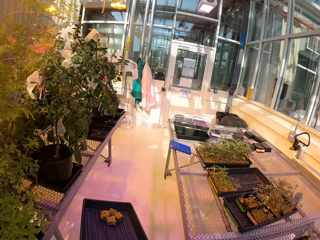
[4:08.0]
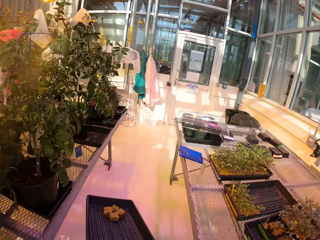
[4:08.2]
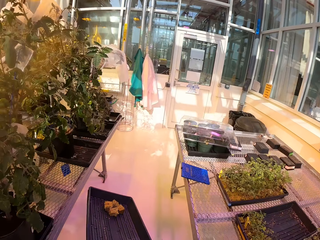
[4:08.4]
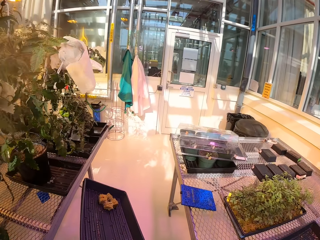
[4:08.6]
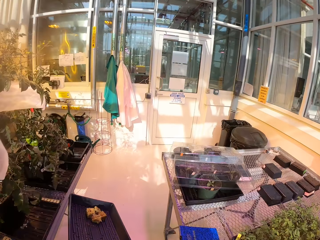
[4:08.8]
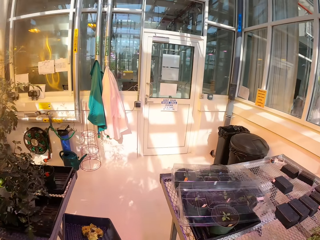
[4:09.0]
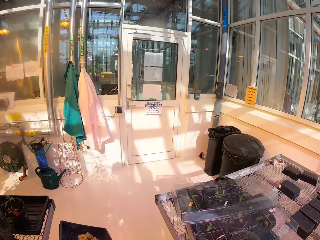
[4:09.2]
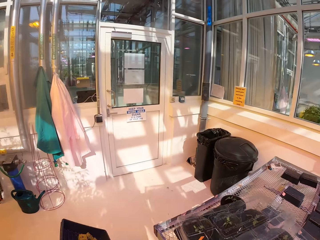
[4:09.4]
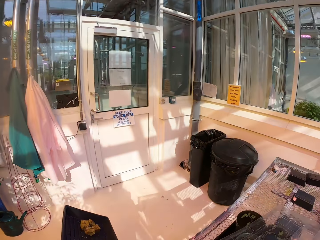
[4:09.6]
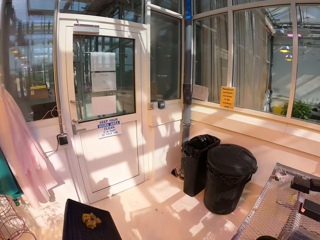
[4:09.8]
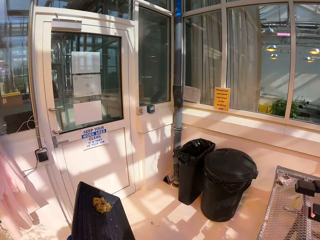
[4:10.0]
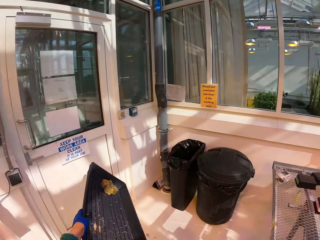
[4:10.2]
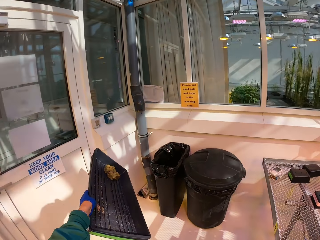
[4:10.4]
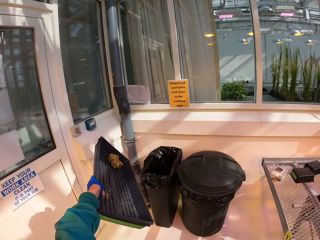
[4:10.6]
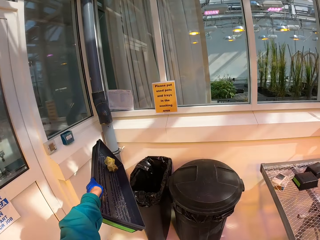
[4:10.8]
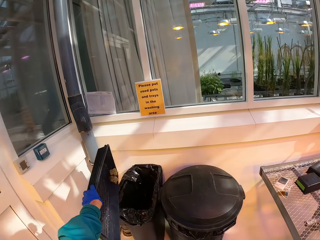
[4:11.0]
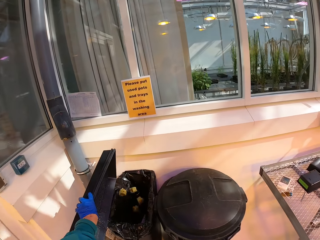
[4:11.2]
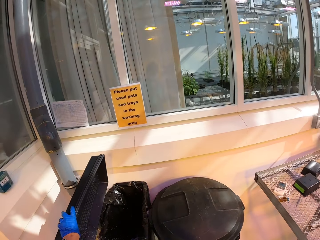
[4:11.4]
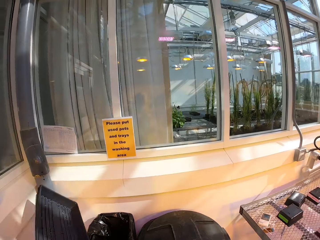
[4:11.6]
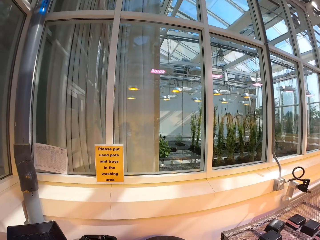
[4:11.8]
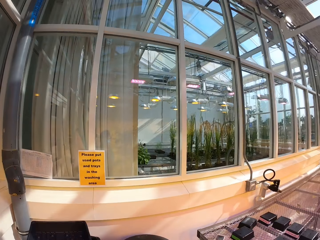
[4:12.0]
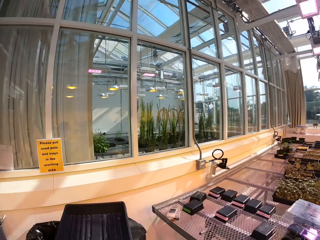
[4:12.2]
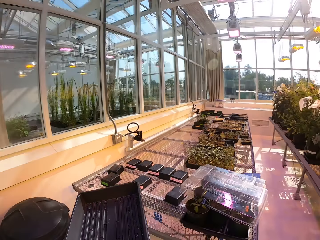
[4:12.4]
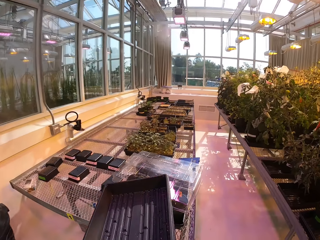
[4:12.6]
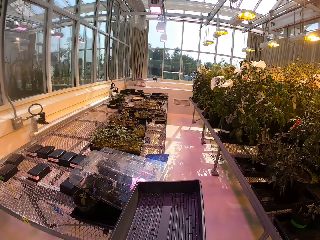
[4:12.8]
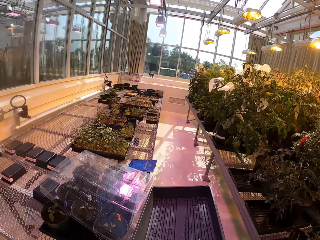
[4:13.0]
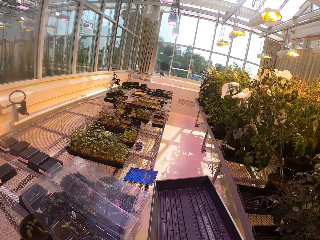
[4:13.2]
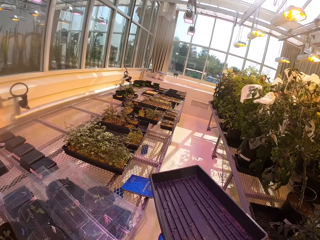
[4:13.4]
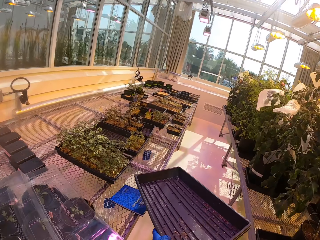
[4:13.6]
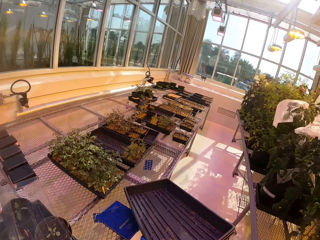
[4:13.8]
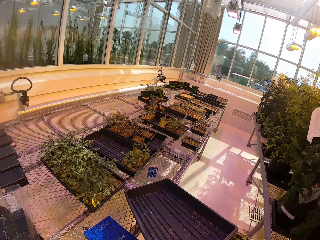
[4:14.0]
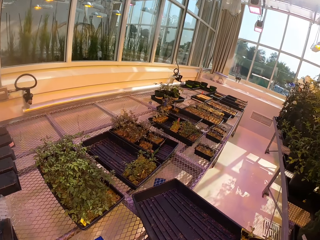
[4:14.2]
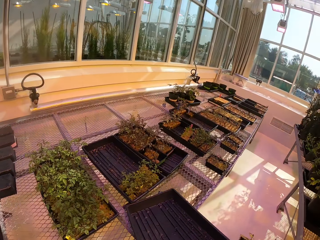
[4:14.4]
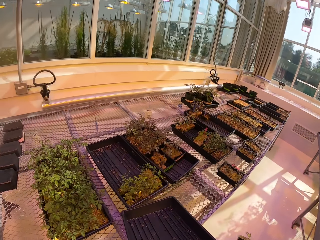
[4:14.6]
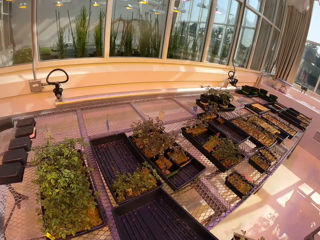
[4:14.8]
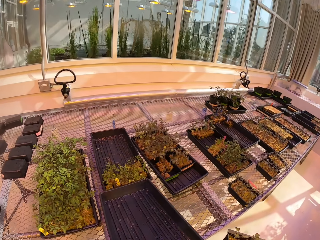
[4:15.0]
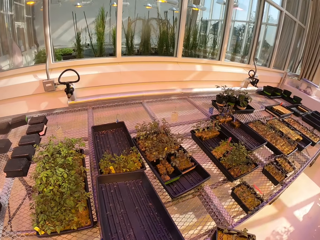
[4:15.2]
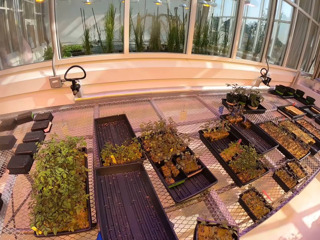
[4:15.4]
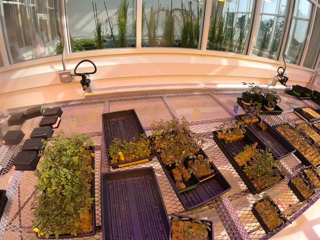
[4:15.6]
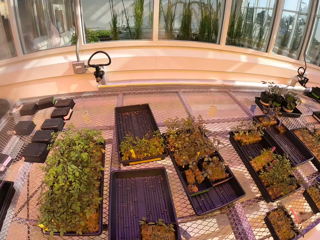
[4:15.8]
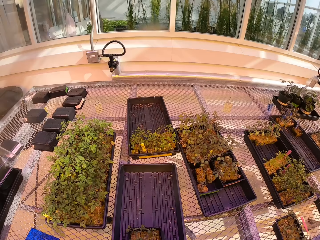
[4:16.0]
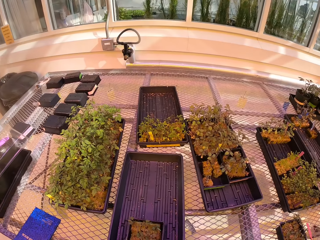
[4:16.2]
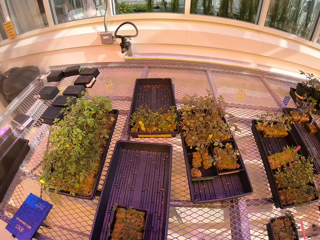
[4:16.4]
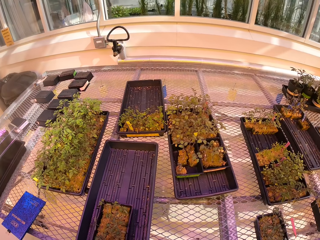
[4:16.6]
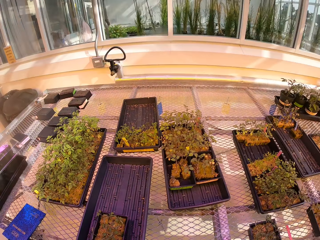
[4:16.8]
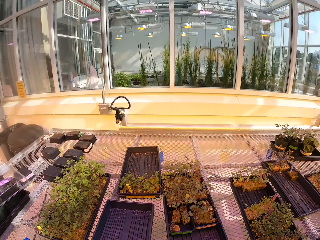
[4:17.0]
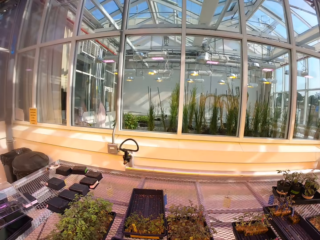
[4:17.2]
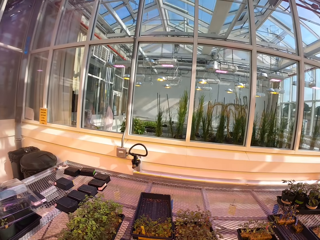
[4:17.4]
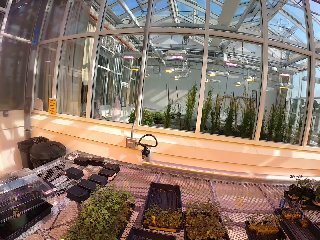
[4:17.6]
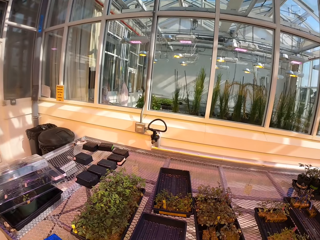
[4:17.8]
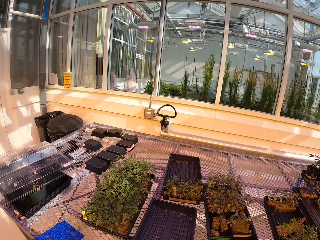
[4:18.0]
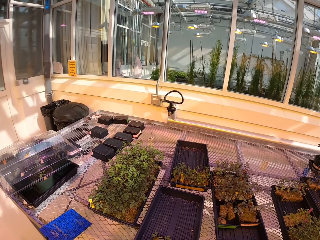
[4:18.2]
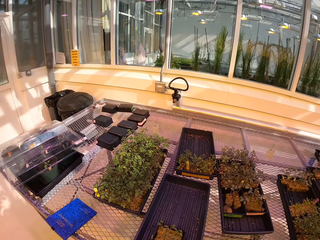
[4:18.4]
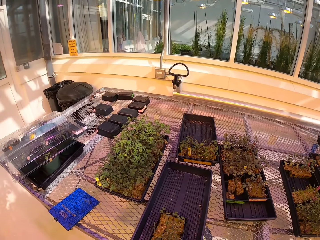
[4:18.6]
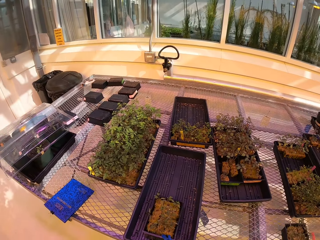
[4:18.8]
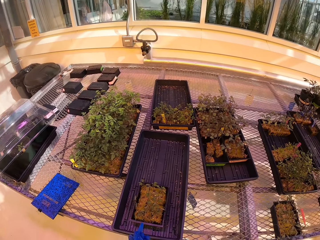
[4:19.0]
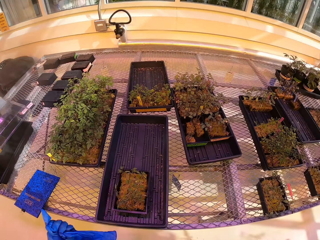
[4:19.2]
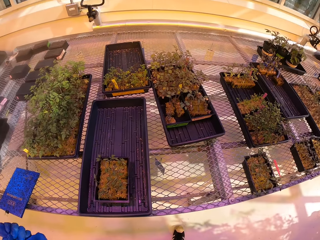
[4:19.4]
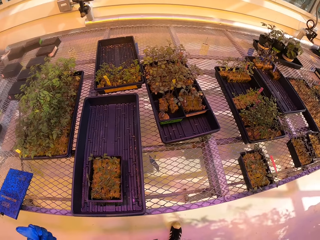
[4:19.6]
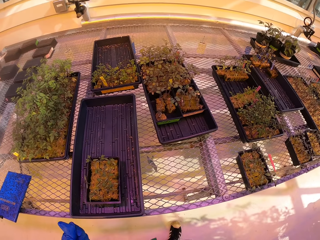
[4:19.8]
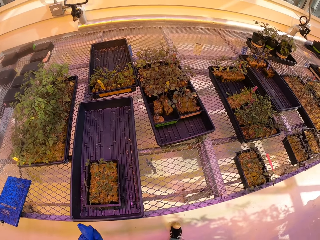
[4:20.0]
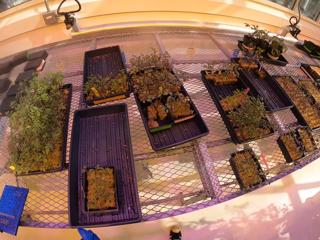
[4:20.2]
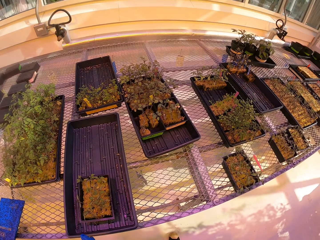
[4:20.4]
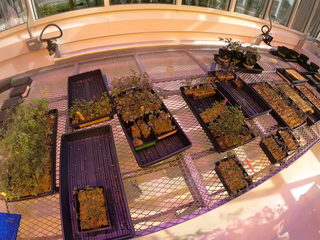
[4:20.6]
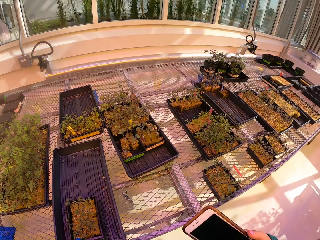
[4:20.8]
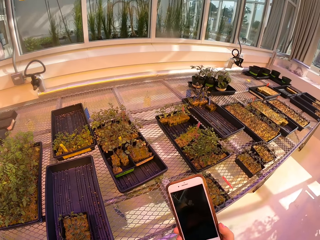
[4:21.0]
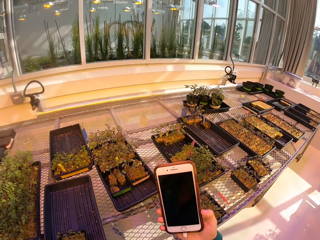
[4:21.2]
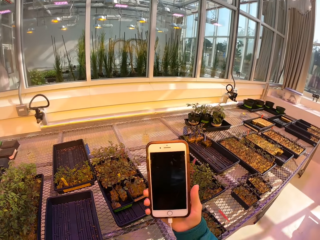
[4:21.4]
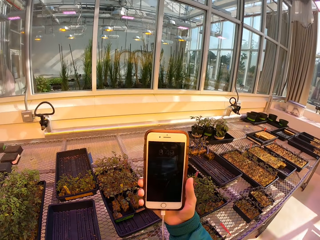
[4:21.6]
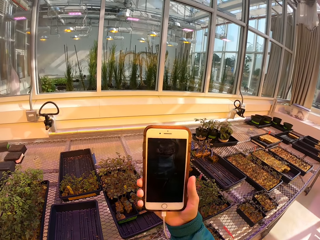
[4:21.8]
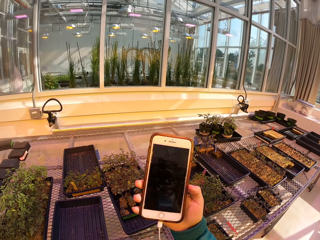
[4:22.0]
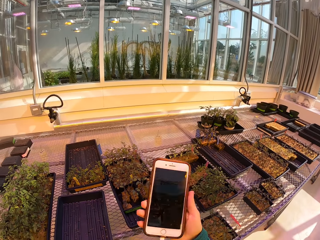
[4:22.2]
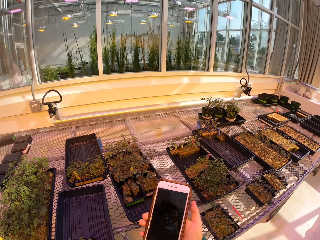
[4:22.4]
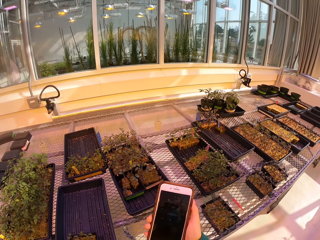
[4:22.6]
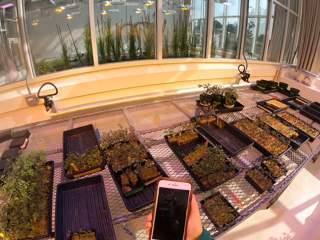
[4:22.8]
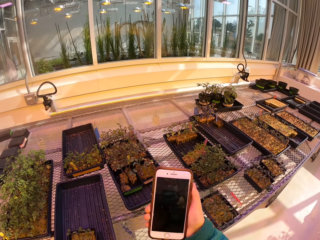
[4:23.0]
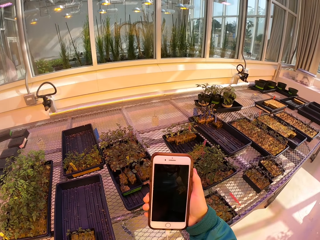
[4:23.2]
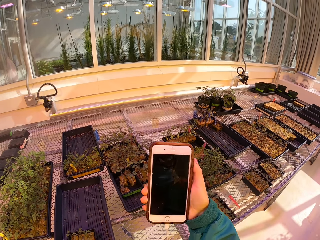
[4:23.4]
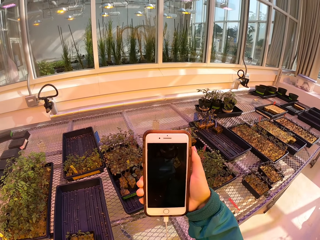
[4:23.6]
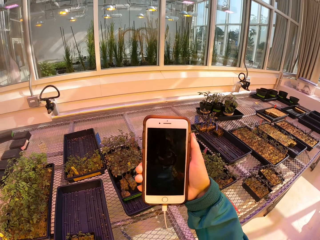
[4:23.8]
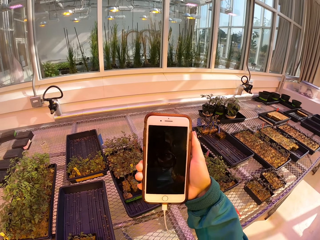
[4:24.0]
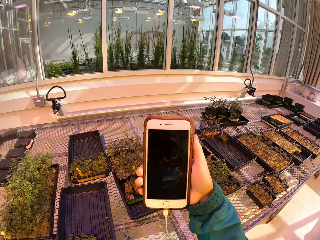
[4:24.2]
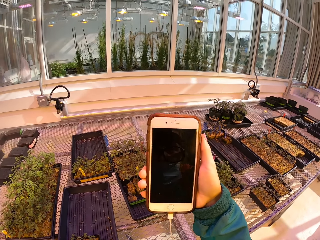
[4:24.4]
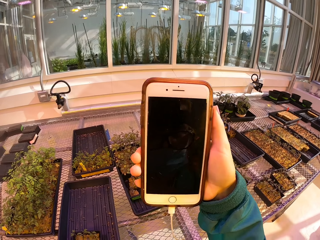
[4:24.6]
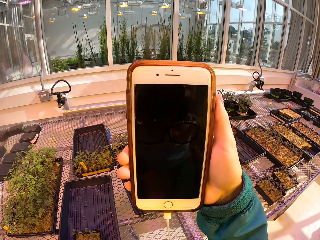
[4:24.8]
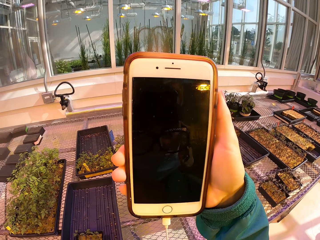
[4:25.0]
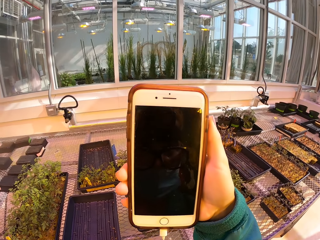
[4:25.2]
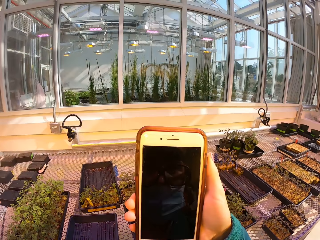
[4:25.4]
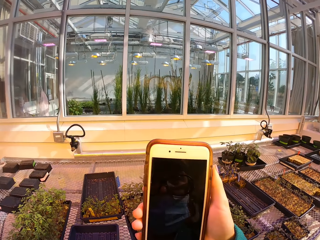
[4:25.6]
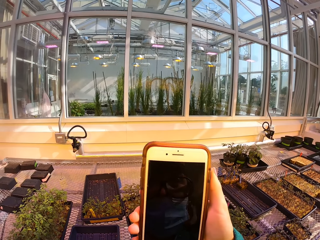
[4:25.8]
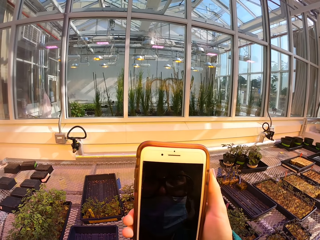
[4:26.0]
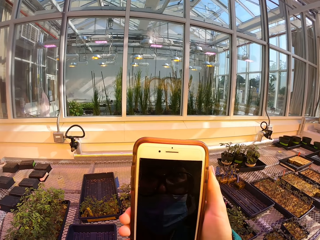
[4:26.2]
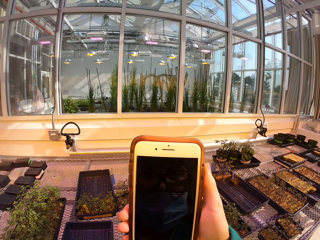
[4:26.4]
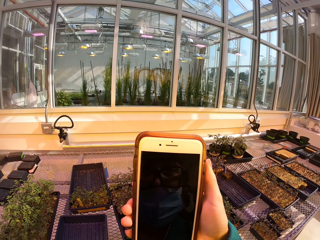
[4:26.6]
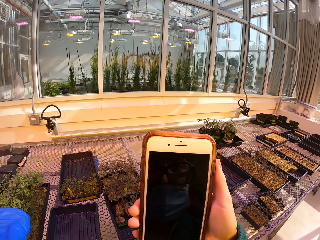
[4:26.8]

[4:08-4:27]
The camera wearer puts the plants in the tray into the dustbin. He removes the phone and checks it. He drops the tray on the table. He shifts the tray on the table. He removes the gloves on his right hand. He holds the mobile phone.

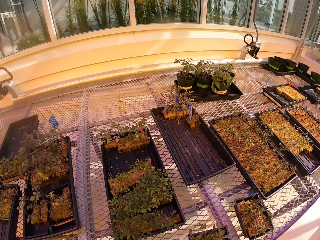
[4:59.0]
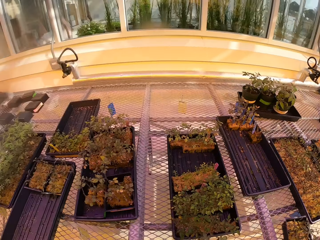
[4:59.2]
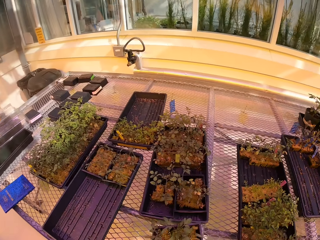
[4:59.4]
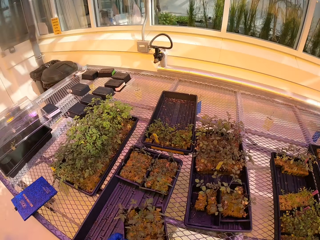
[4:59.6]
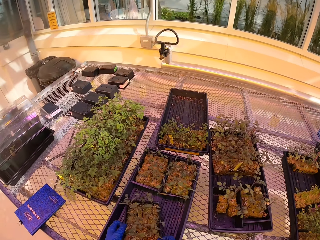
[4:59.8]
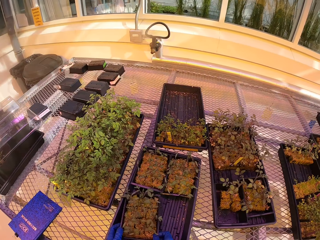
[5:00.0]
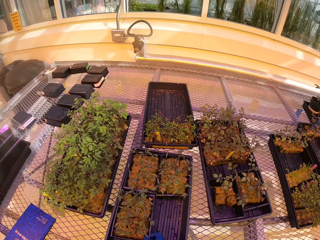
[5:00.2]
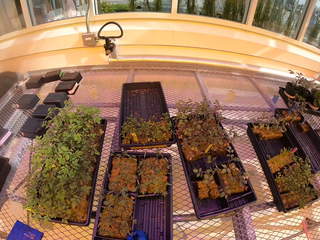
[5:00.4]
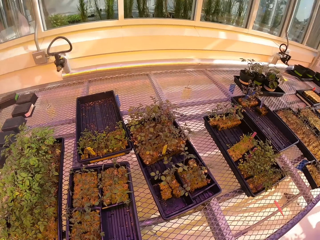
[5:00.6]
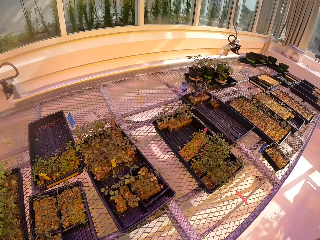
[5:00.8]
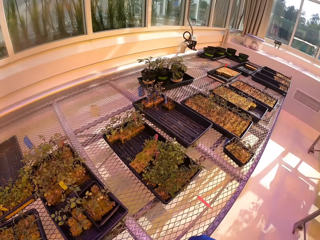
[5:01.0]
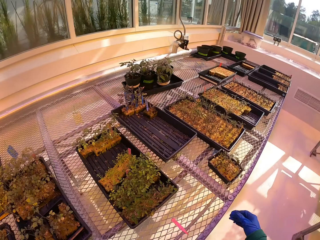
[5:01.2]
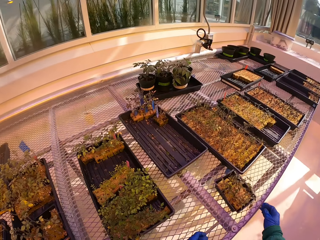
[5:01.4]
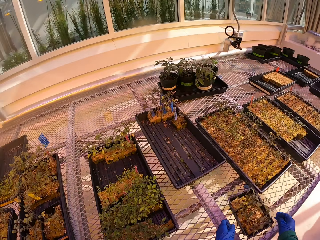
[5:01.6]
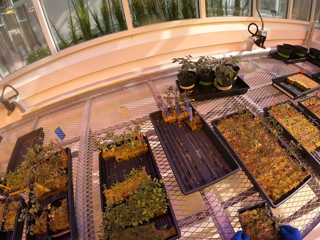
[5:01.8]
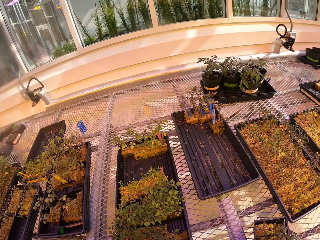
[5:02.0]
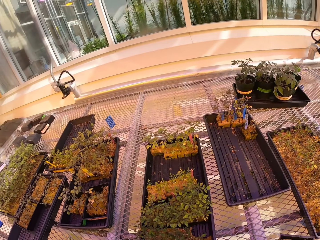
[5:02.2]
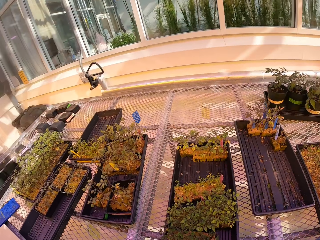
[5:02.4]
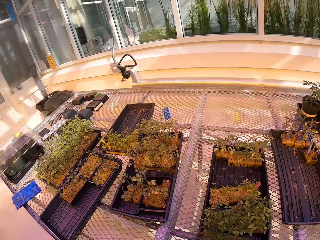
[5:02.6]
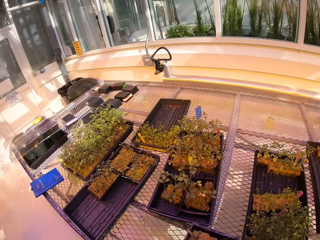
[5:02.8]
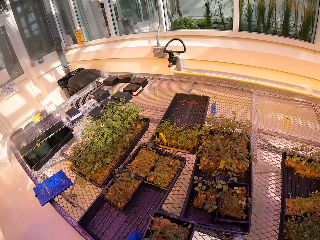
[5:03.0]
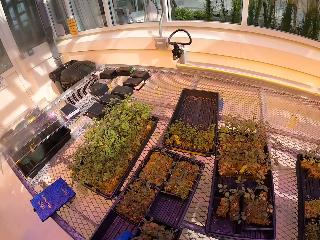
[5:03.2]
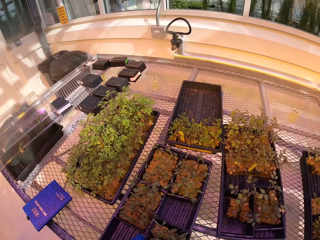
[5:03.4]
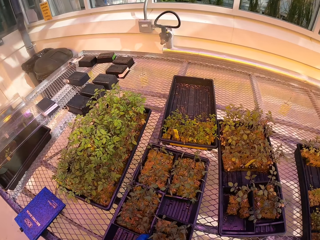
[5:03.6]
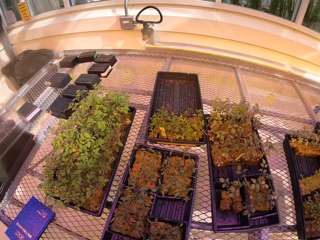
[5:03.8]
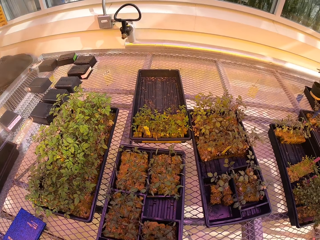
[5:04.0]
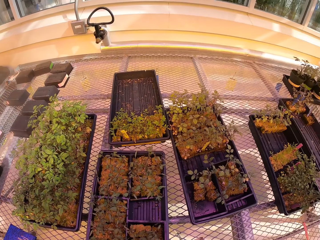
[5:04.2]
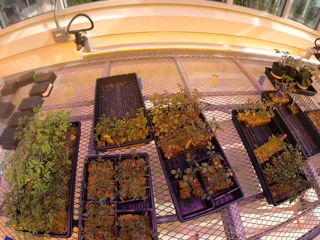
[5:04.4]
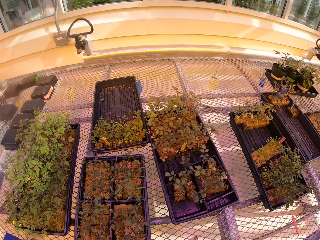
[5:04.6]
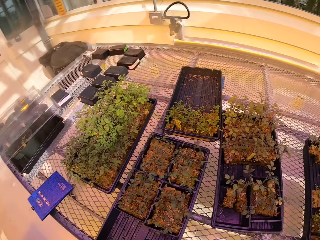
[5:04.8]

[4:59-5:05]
The camera wearer picks up a half tray and puts the half tray on a flat tray. They pick up the half tray and put the half tray in the flat tray.
